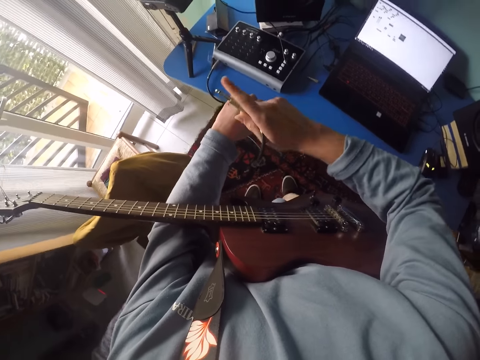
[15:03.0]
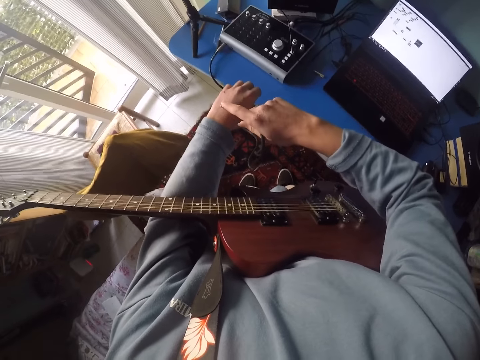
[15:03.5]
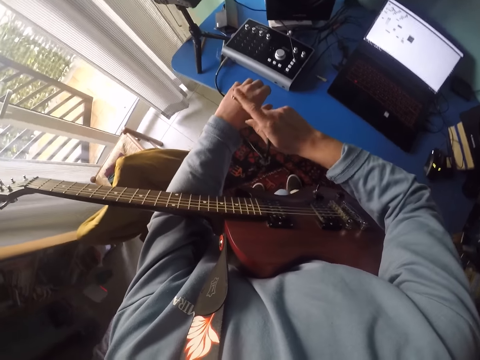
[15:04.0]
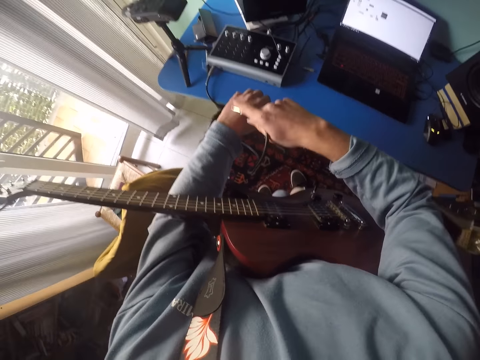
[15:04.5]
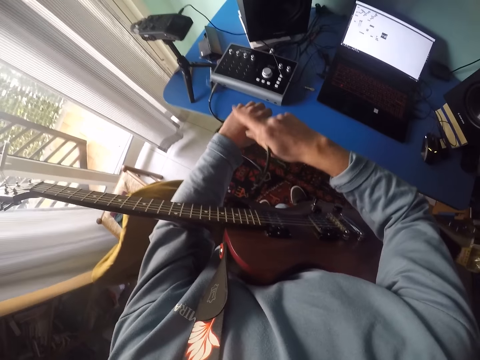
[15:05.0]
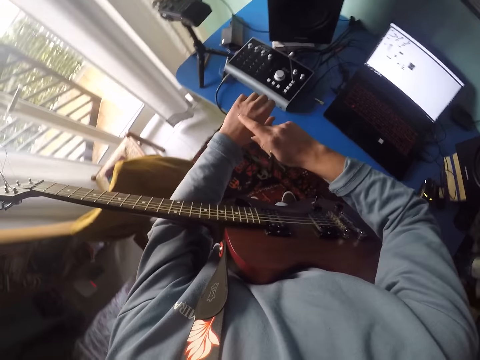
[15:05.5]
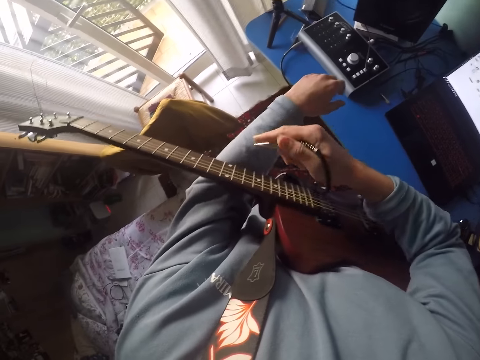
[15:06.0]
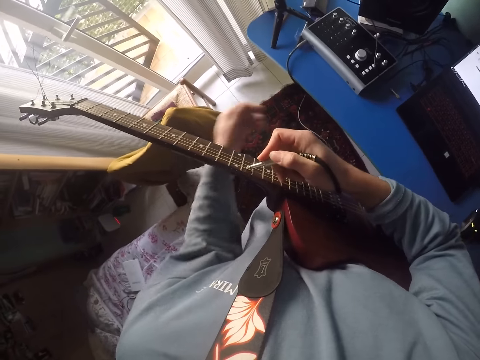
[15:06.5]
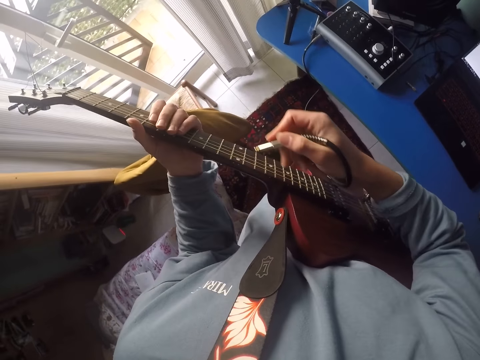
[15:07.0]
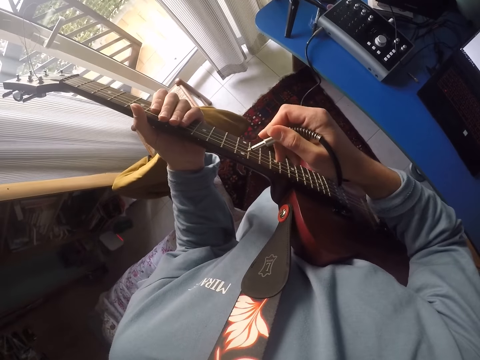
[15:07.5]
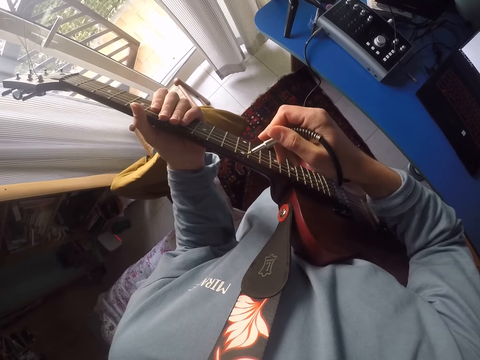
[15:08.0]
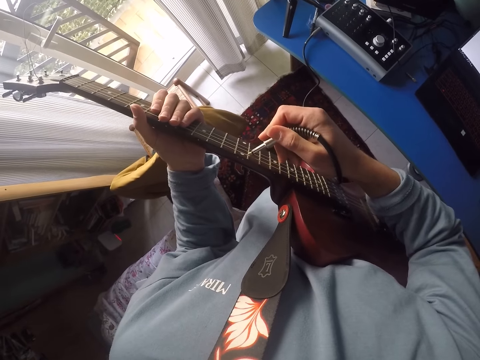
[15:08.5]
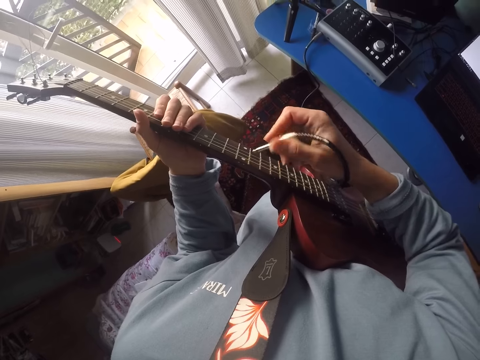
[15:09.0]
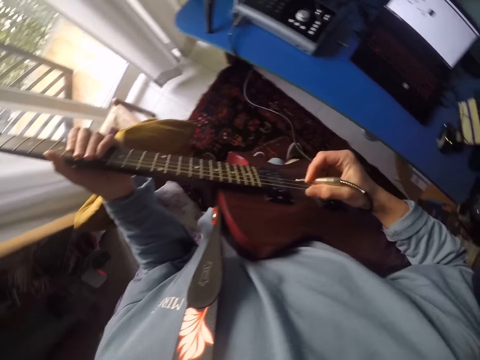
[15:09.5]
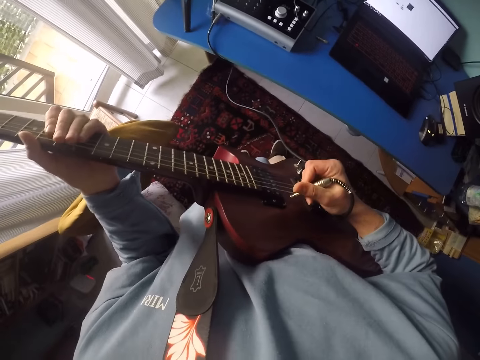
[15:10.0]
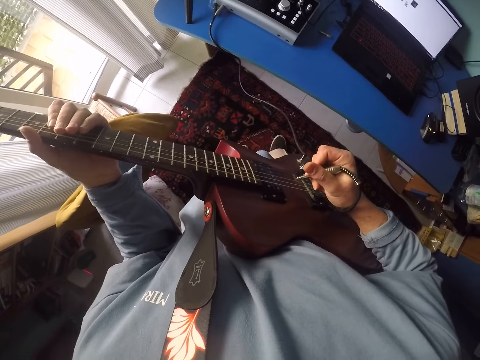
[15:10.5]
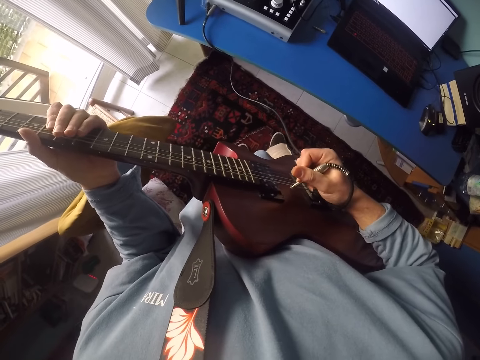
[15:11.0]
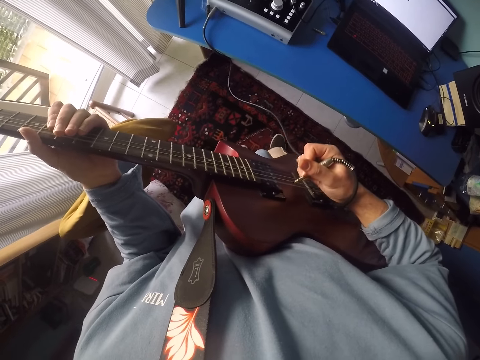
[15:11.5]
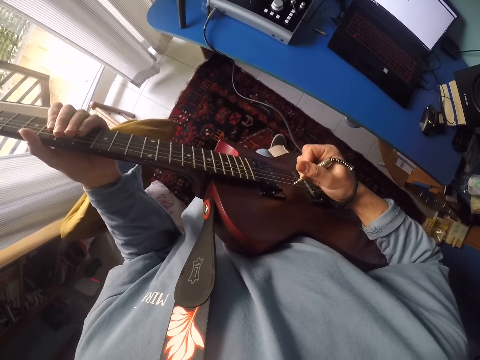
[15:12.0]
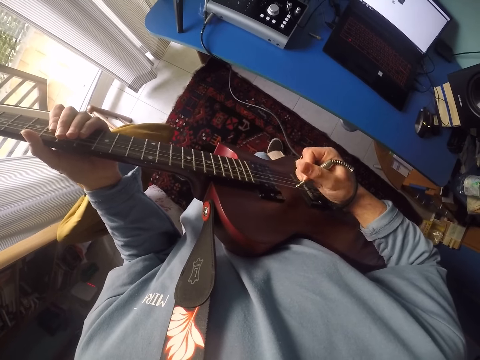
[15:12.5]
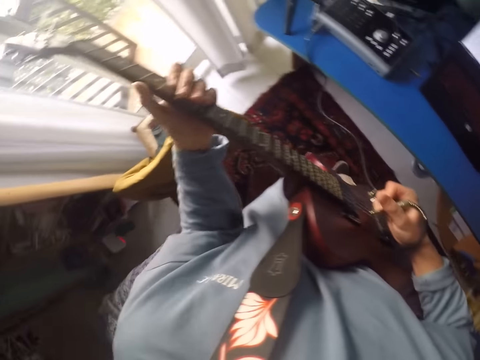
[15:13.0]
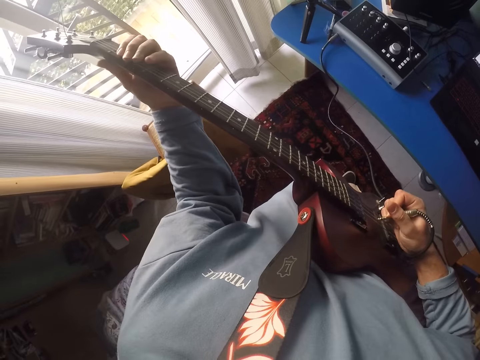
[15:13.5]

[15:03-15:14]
The camera wearer passes the cable on the guitar. She holds the guitar with her left hand. She passes the cable on the guitar. She plays the guitar with the cable.

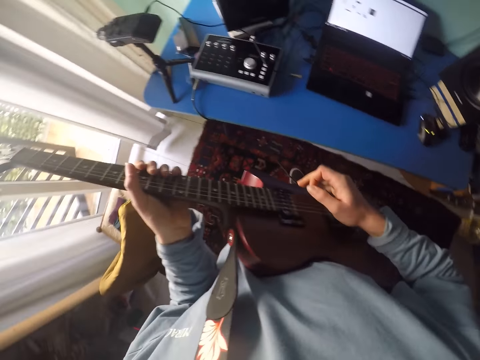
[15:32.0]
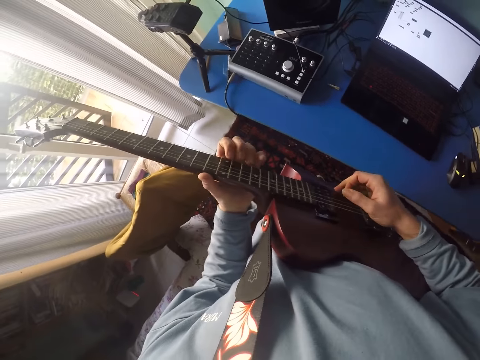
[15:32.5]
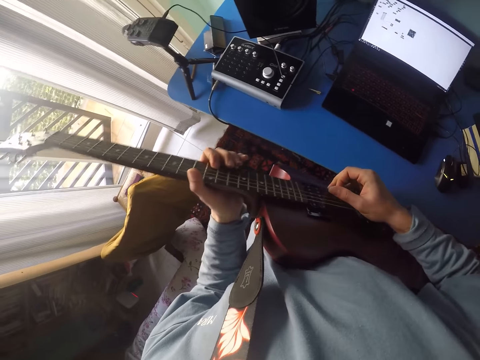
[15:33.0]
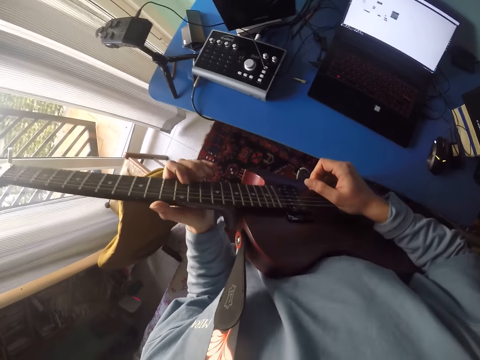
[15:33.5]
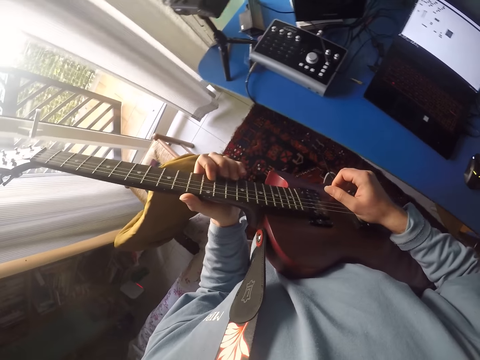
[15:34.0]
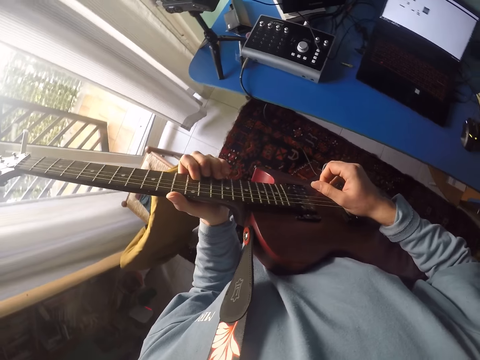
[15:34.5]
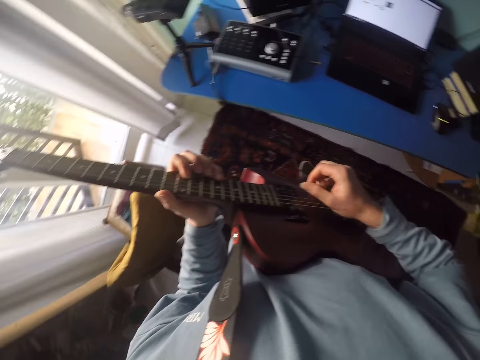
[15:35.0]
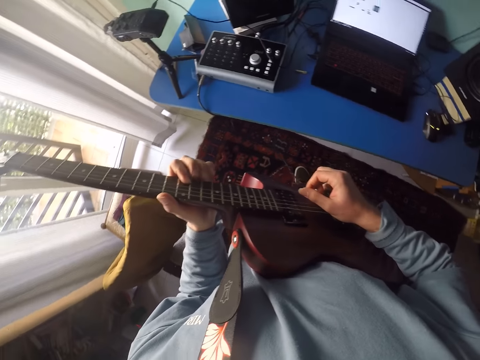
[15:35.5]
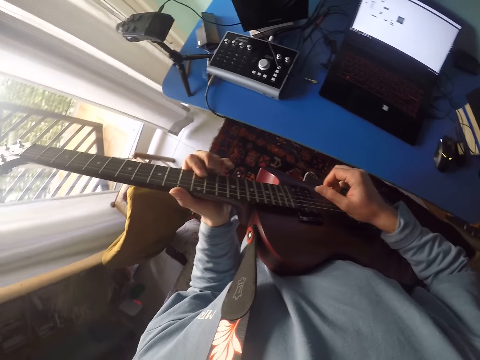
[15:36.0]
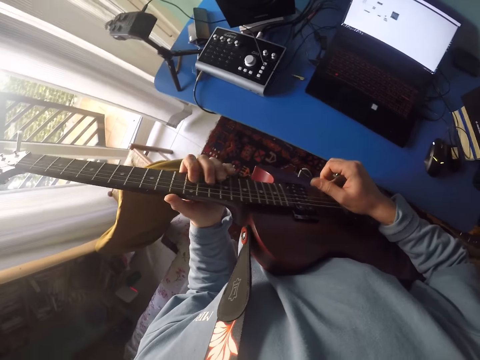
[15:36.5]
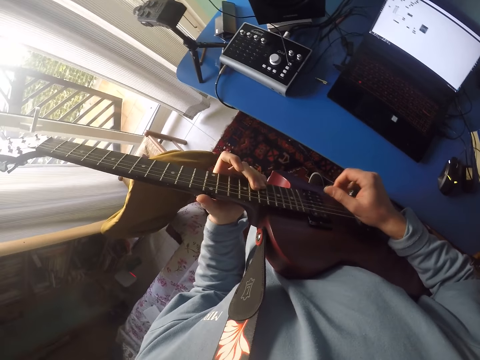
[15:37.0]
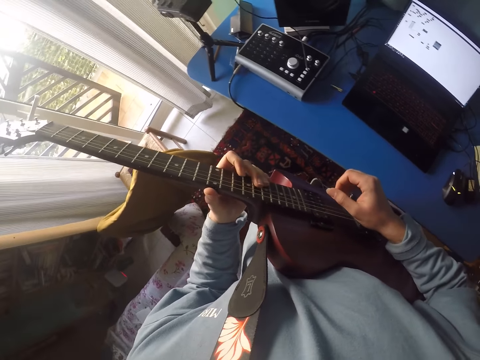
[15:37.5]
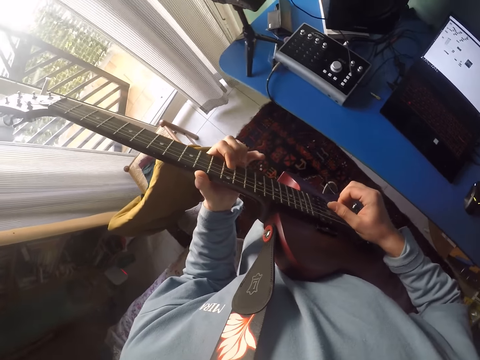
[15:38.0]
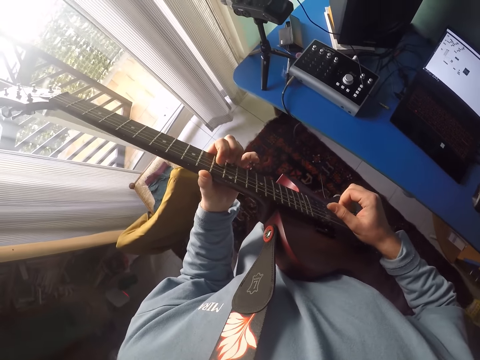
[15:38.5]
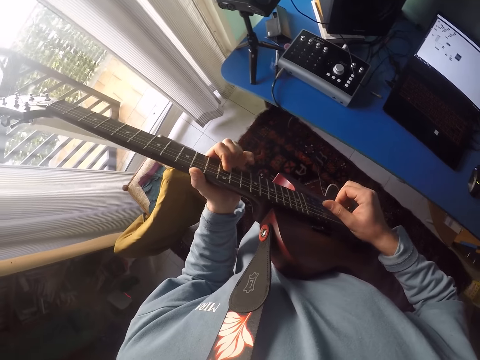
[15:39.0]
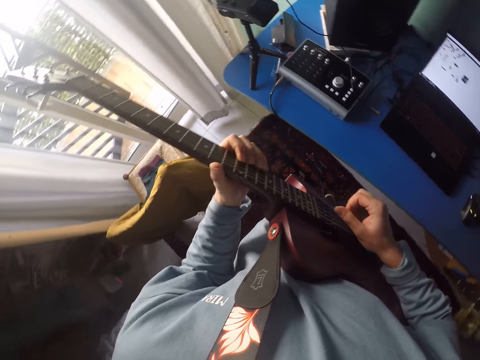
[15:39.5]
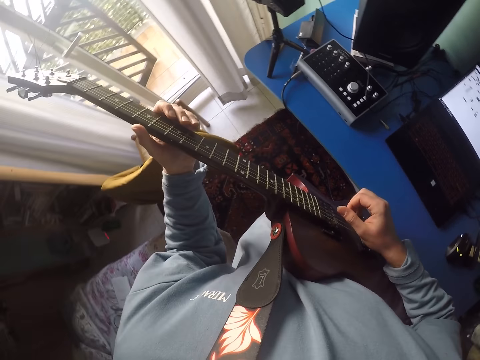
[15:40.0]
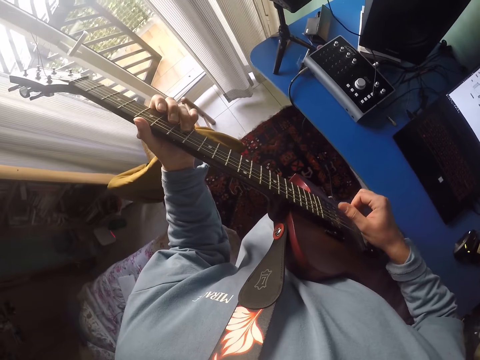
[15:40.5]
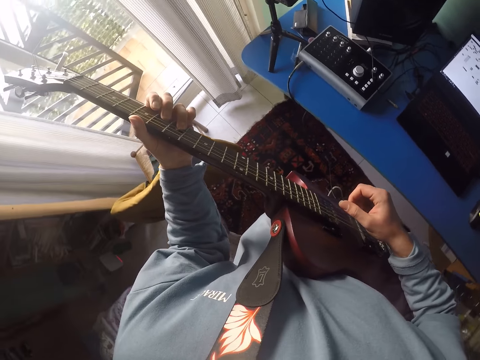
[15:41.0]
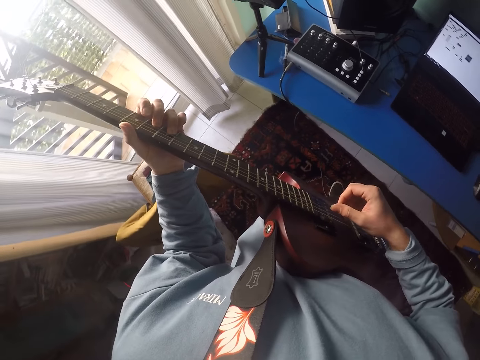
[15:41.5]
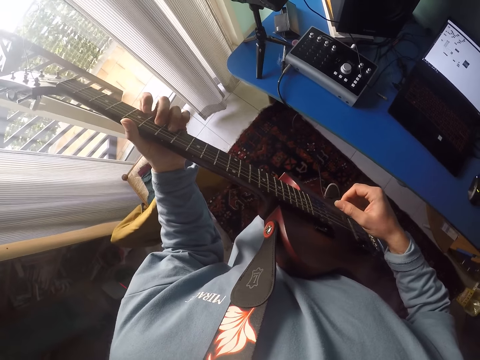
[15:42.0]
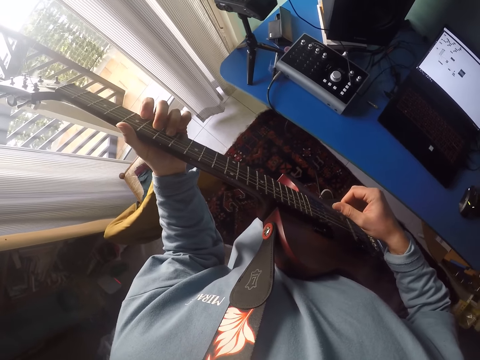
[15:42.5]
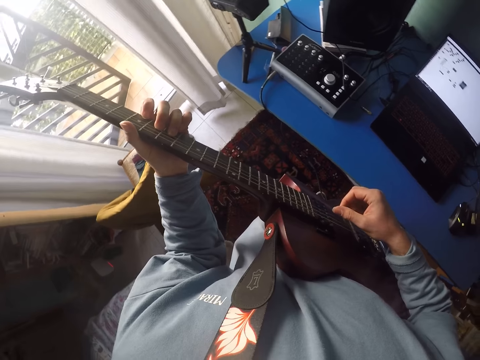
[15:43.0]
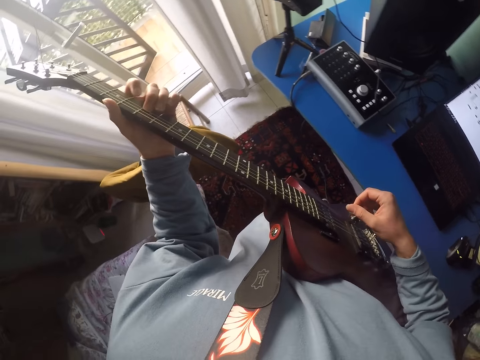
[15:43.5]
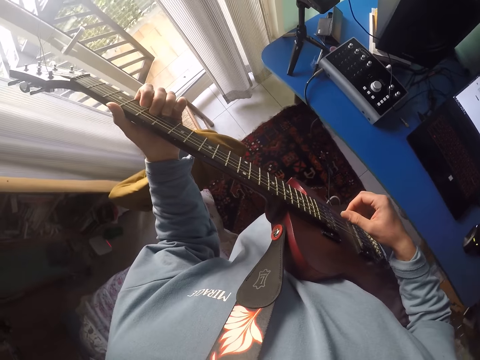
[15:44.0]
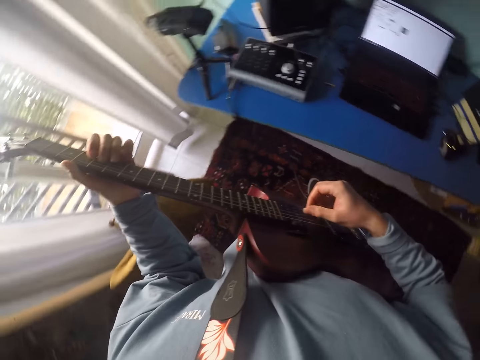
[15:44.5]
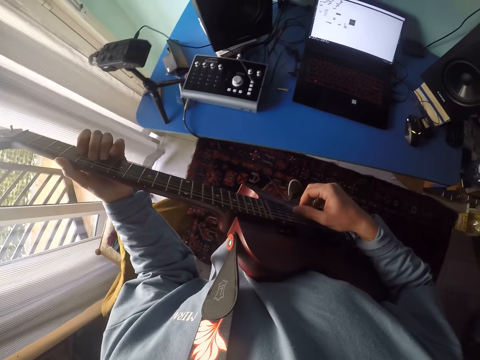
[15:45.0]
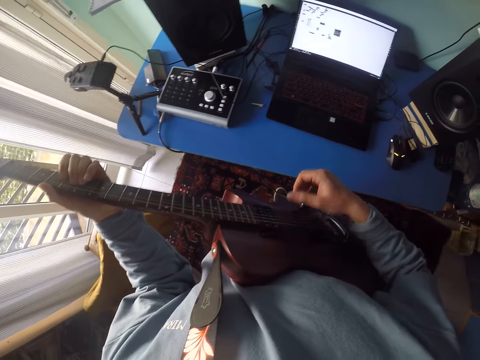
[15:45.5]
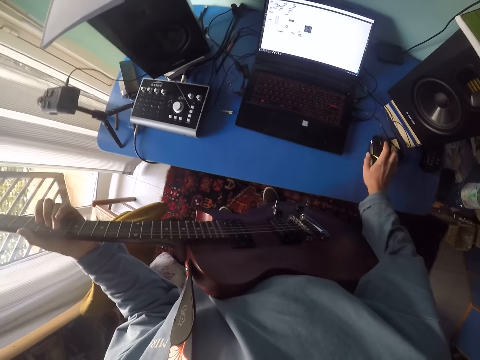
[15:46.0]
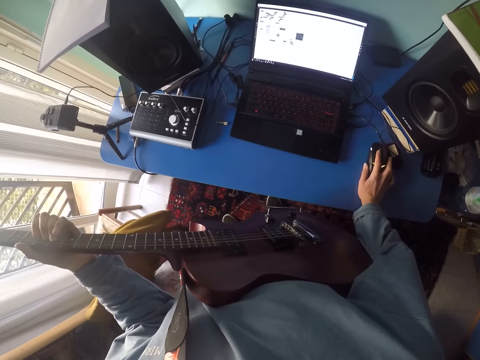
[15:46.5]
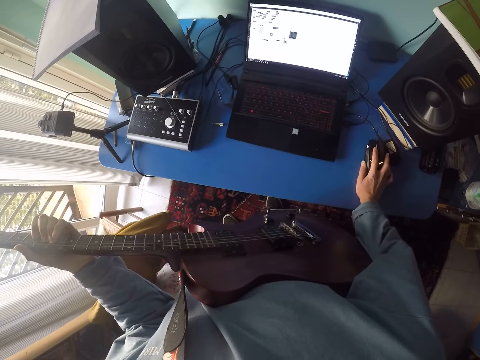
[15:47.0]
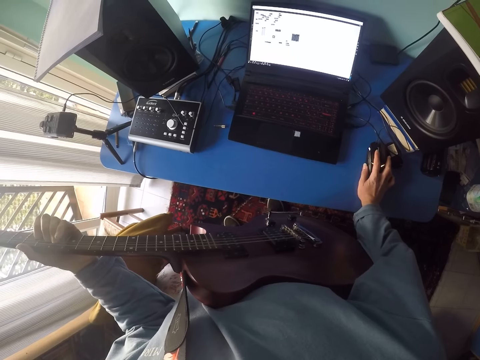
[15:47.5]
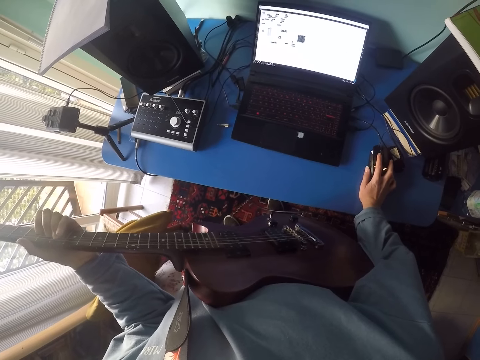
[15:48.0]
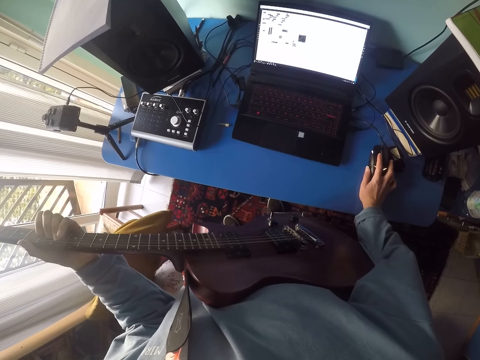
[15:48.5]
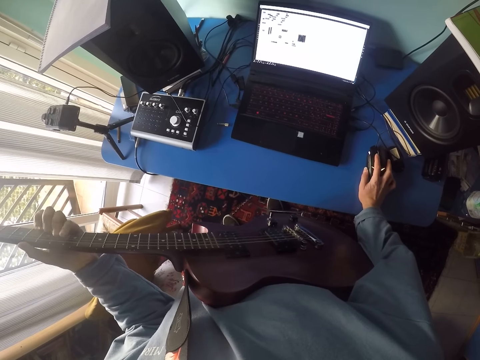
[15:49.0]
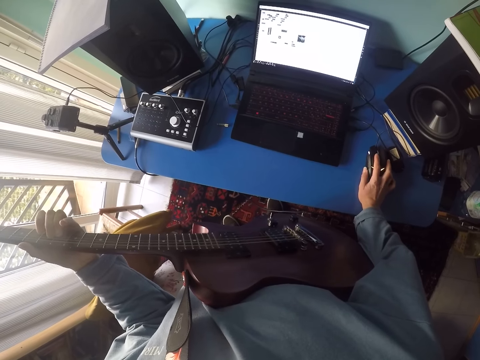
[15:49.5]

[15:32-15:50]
The camera wearer plays a guitar. They operate the mouse. They click the mouse.
